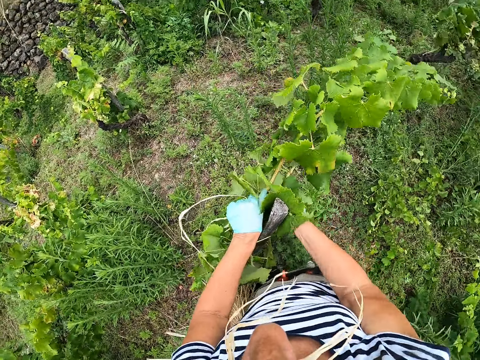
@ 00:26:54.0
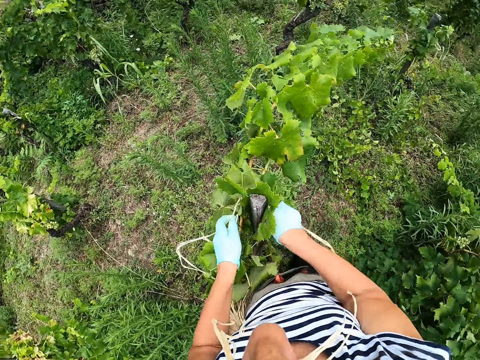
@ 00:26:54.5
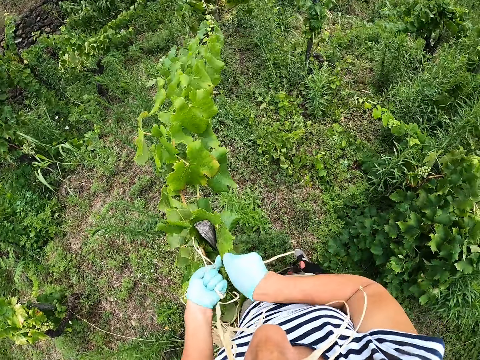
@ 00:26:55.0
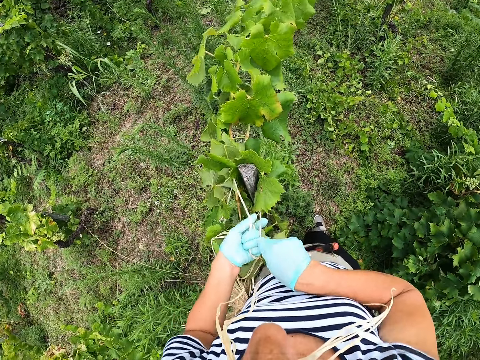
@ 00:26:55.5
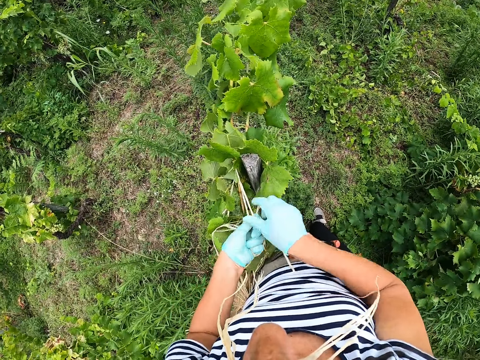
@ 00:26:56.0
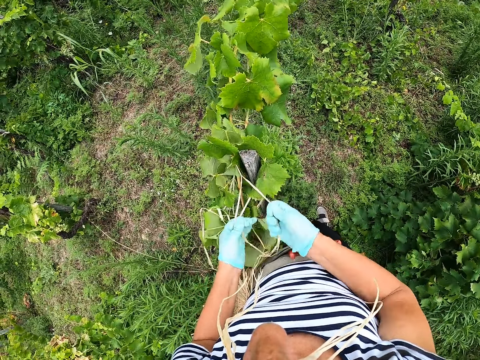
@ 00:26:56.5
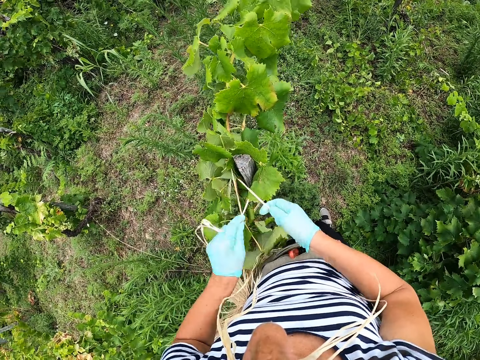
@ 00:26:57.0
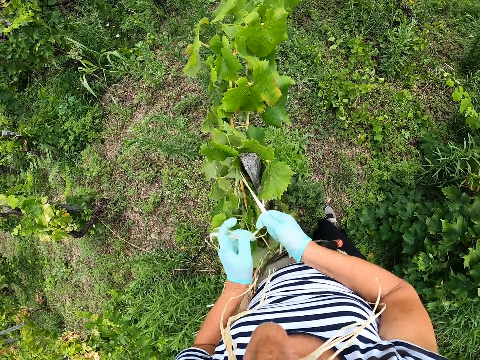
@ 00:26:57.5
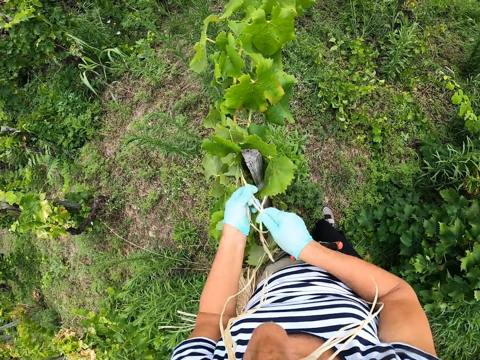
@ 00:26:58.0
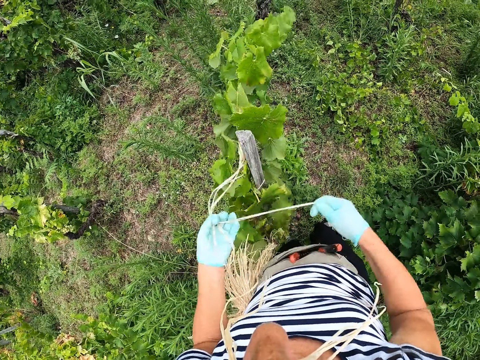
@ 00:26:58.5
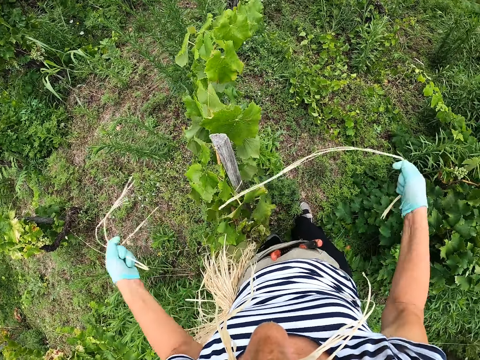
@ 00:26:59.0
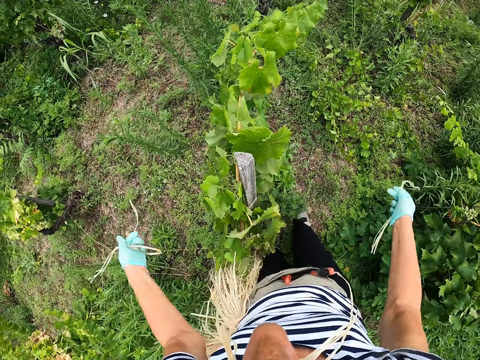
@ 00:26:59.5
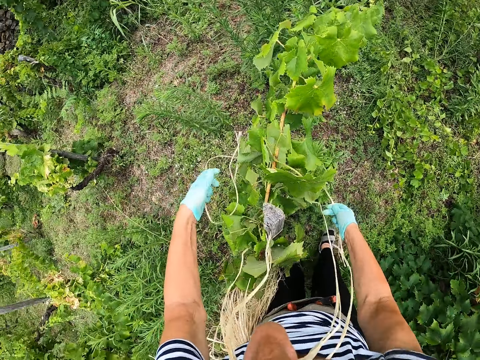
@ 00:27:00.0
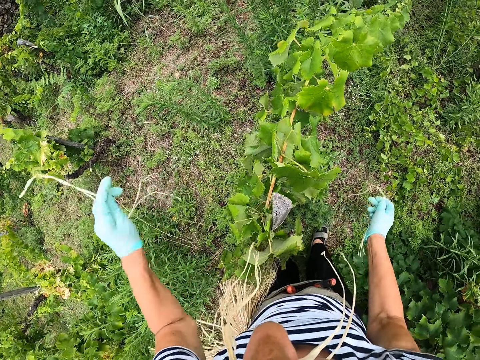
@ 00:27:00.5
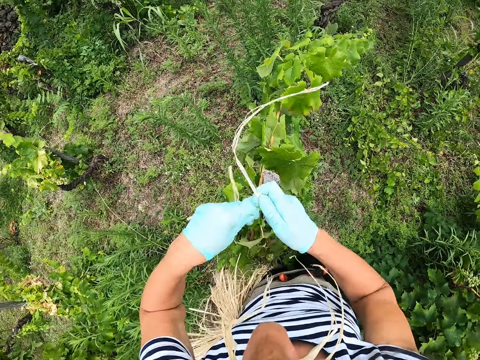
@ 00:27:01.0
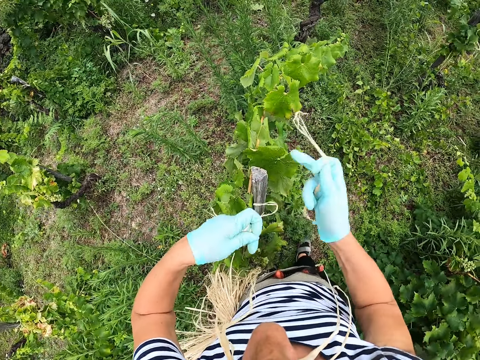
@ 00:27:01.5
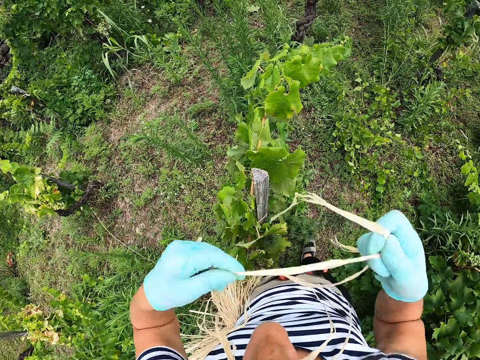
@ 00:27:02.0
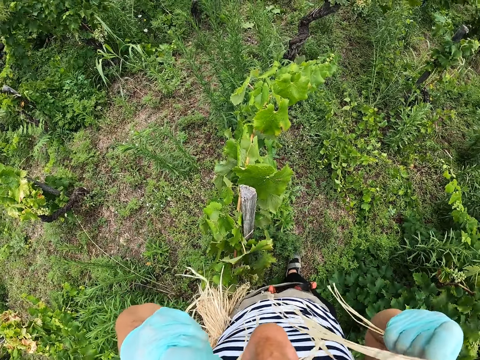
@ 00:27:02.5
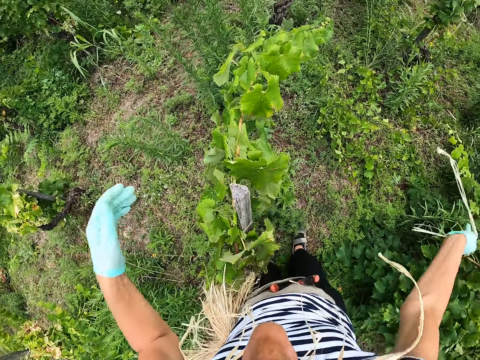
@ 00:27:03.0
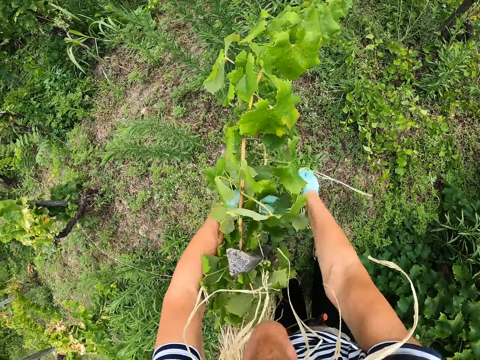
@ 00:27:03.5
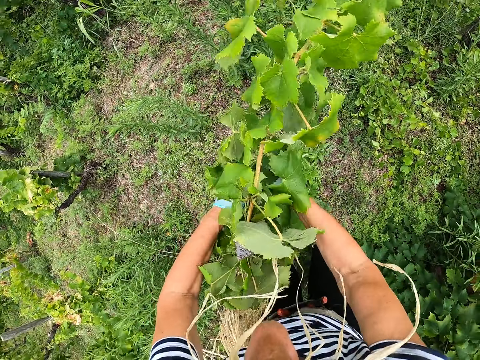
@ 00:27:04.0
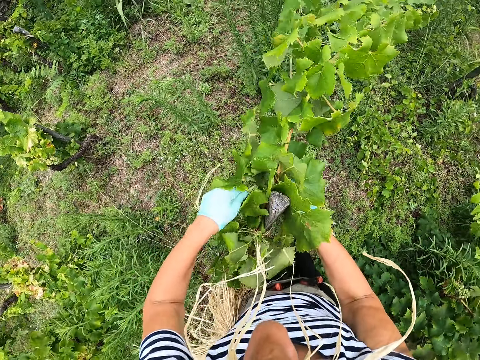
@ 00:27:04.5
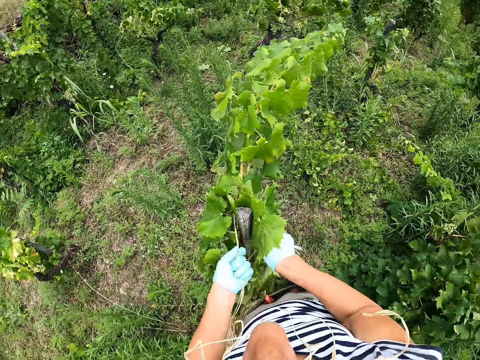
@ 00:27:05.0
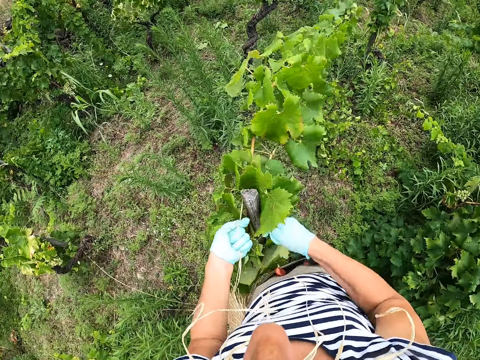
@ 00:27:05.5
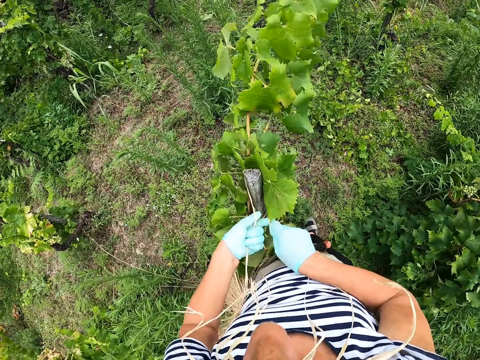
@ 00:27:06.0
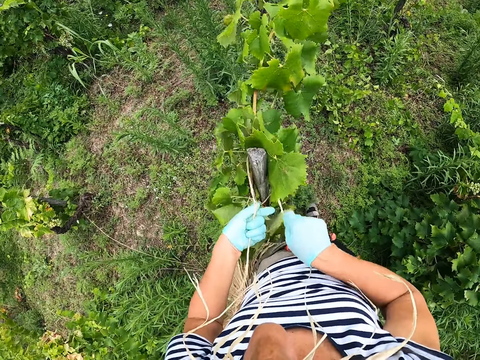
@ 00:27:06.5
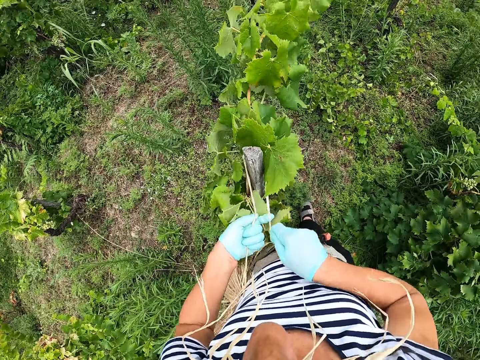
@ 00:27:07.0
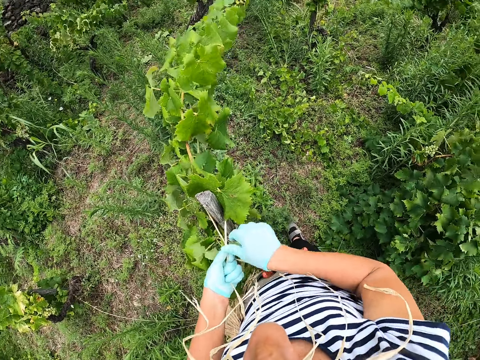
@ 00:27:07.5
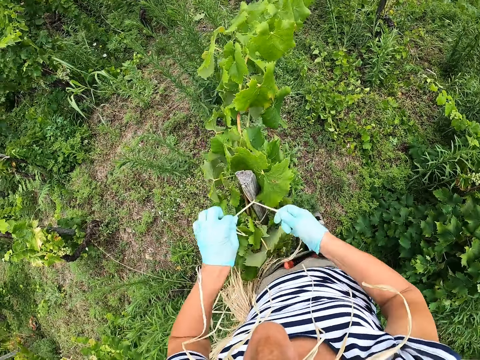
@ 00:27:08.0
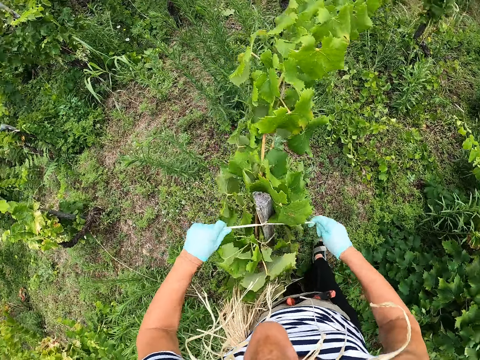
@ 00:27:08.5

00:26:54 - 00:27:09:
The camera wearer holds the sisal fiber with both hands. They put the sisal fiber in the mouth. They tie the plant to the stake using the sisal fiber.

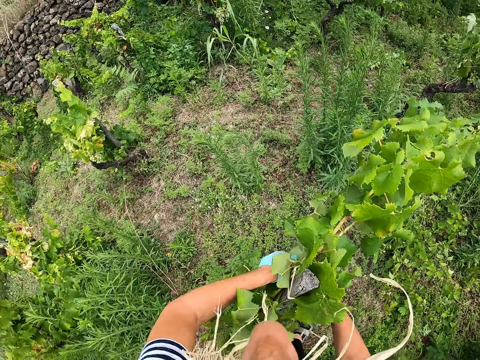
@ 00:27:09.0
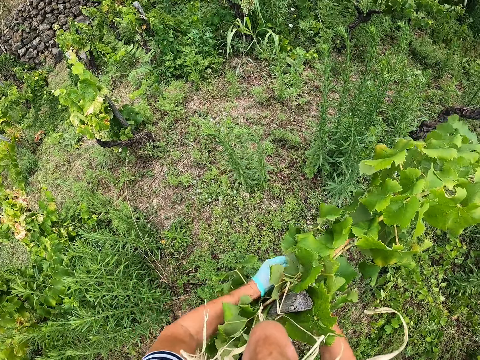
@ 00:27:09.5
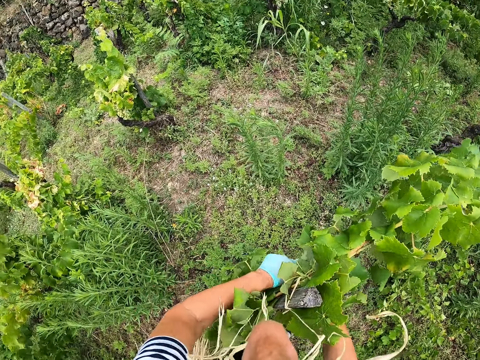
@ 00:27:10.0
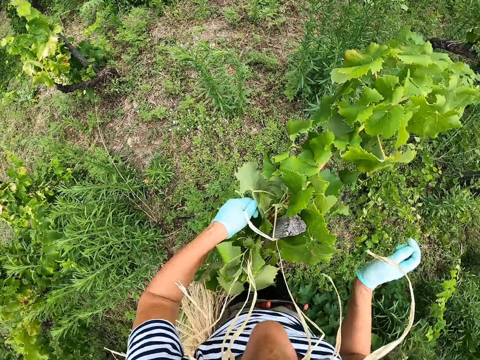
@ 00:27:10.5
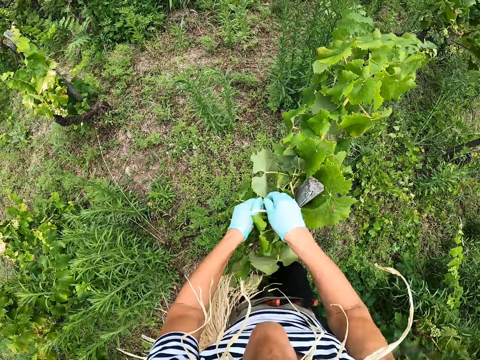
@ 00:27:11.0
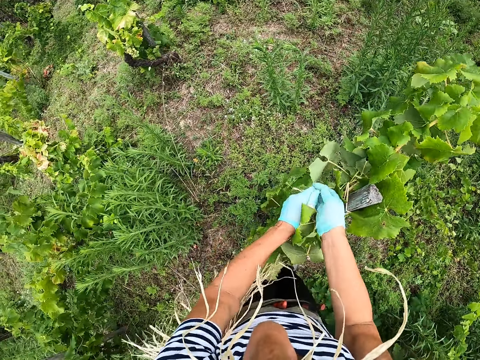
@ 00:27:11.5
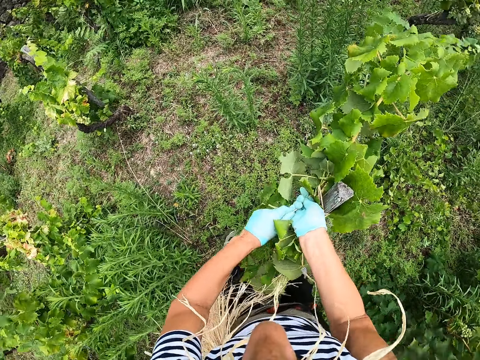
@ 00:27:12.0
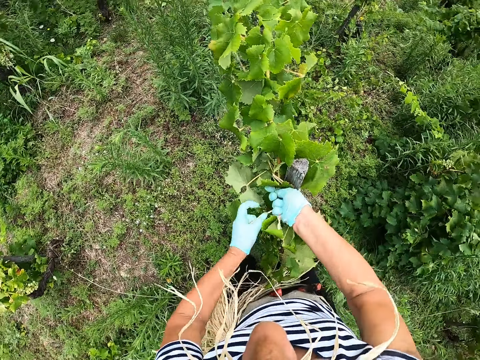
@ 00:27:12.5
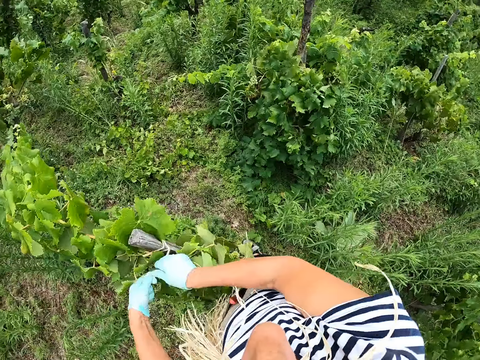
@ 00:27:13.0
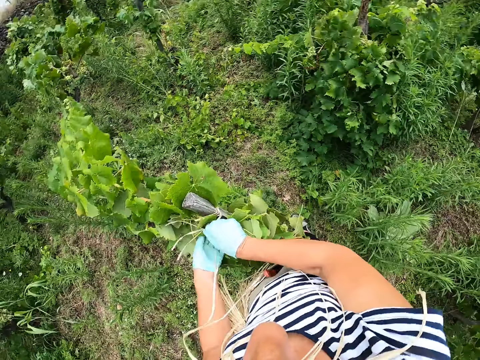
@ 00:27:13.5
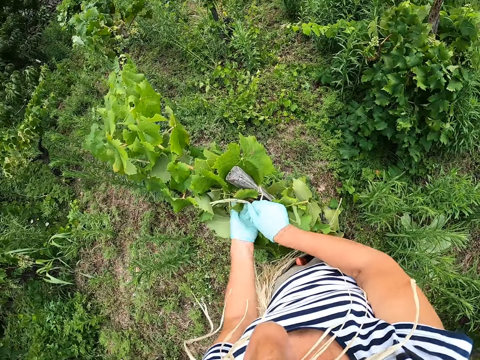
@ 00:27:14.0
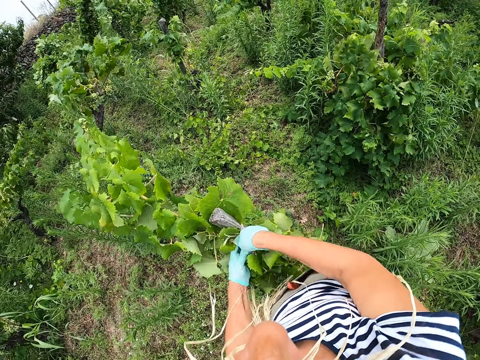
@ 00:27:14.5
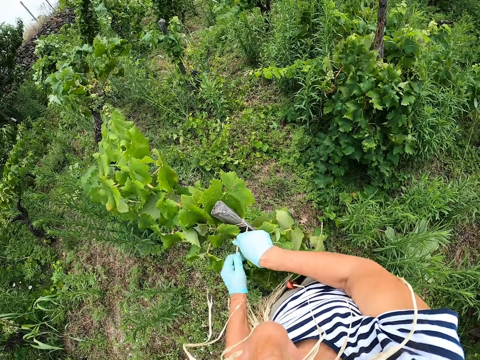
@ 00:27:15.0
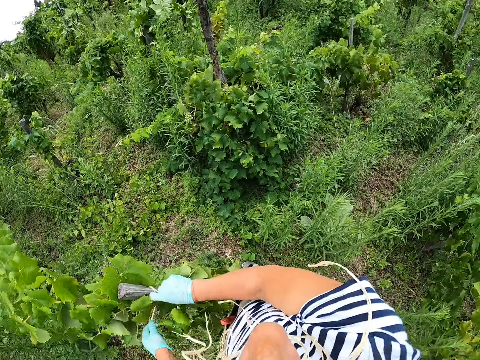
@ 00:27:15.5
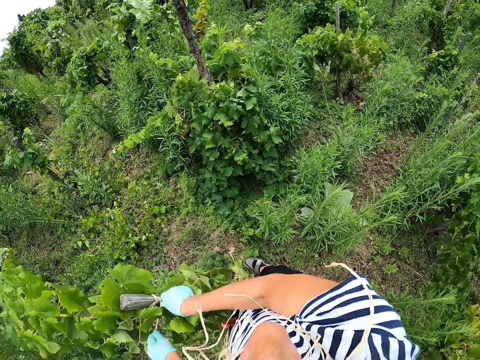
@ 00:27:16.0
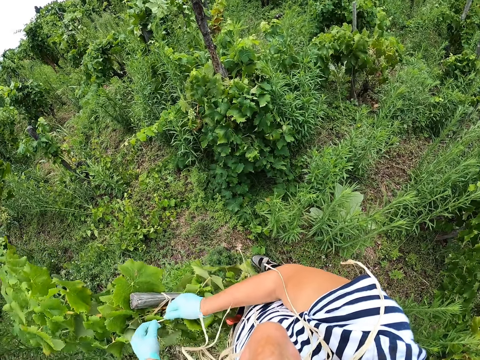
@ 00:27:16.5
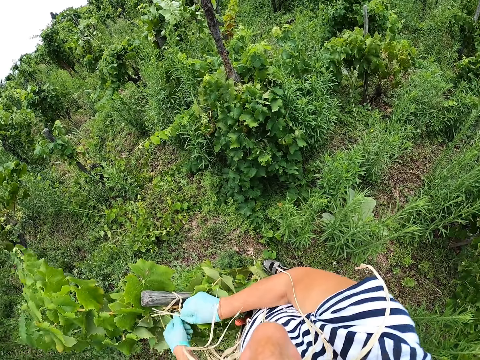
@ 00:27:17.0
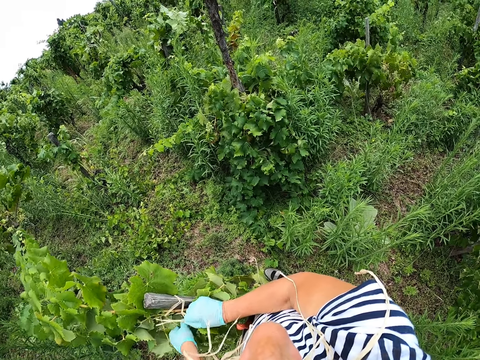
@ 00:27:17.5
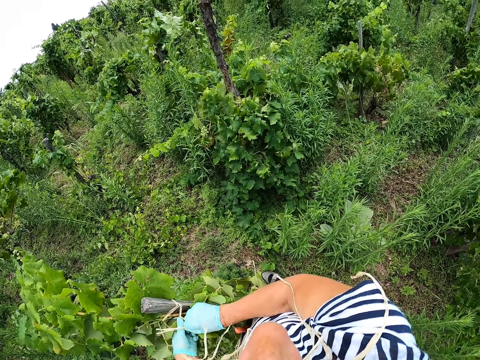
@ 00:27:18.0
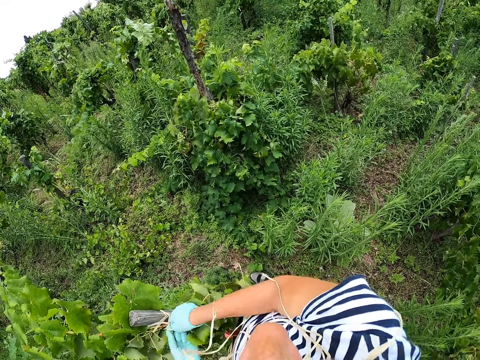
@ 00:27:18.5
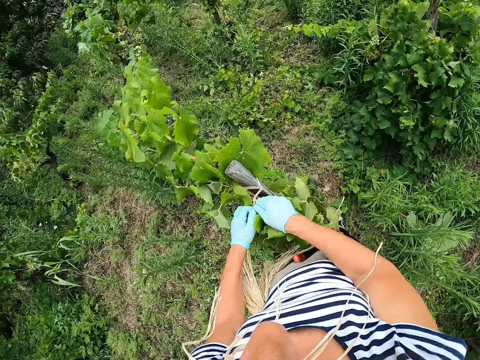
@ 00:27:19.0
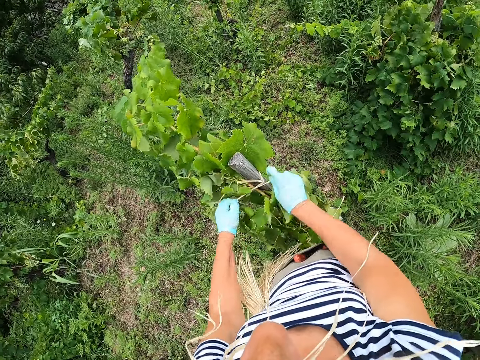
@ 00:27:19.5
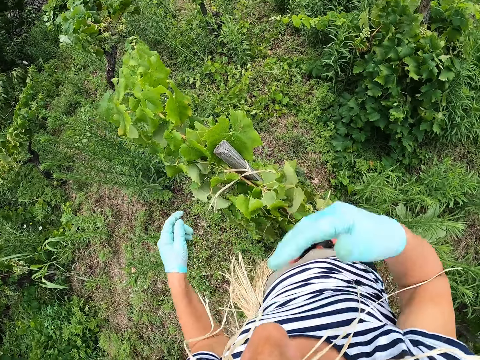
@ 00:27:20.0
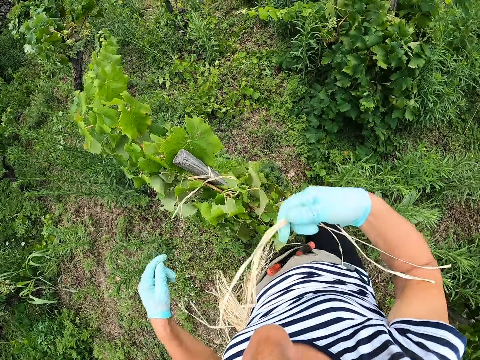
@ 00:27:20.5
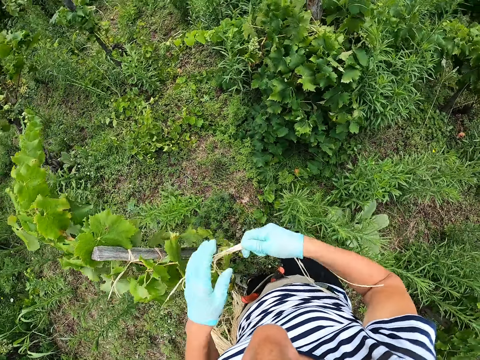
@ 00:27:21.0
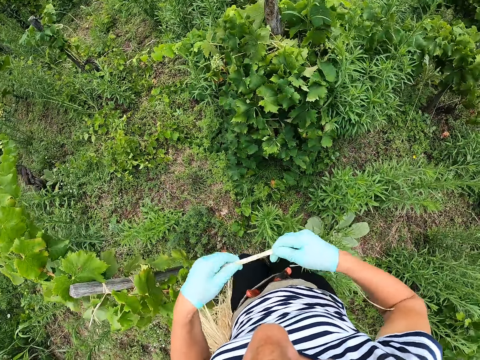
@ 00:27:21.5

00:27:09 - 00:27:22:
The camera wearer removes the strings from the mouth.
